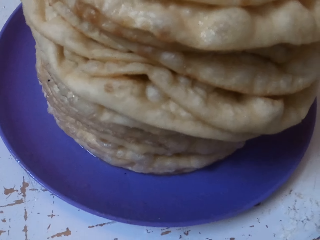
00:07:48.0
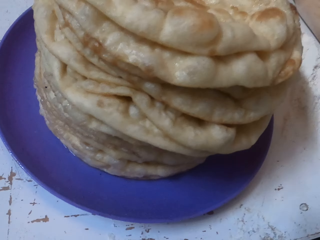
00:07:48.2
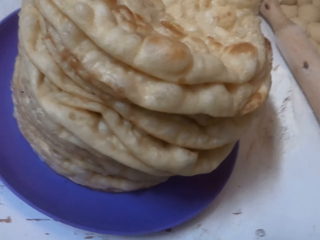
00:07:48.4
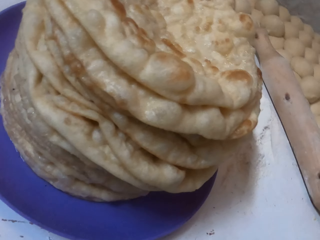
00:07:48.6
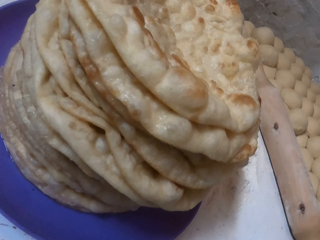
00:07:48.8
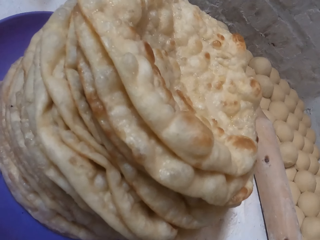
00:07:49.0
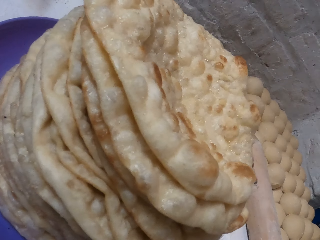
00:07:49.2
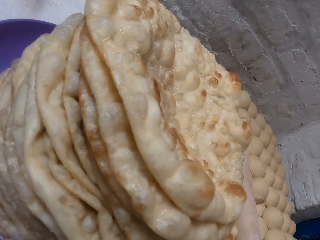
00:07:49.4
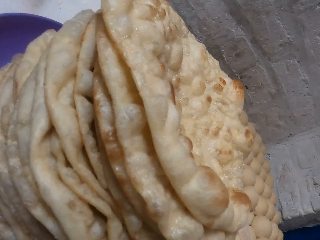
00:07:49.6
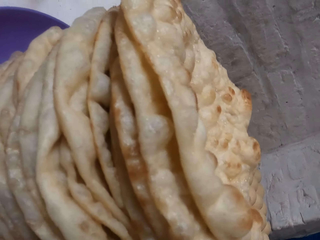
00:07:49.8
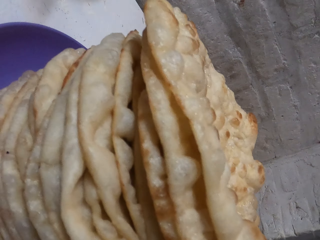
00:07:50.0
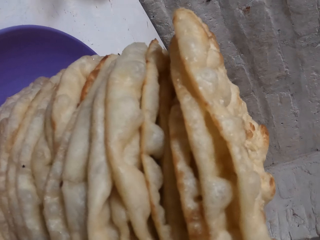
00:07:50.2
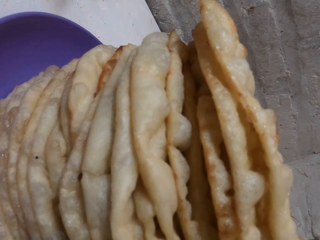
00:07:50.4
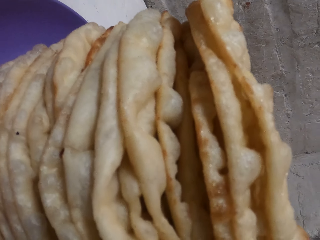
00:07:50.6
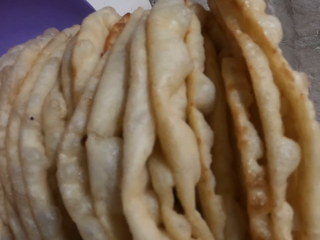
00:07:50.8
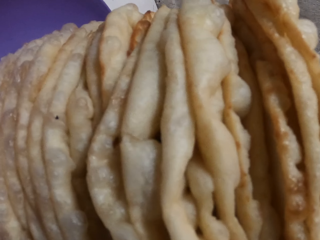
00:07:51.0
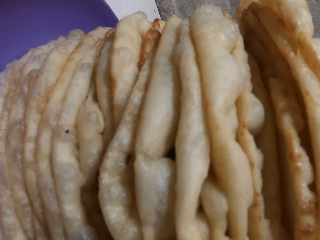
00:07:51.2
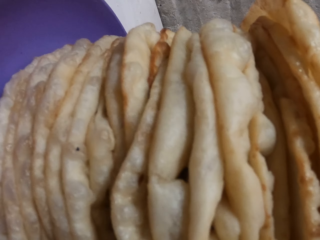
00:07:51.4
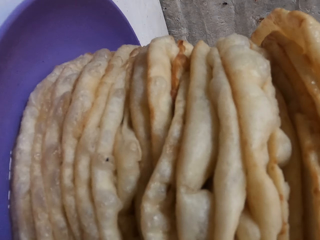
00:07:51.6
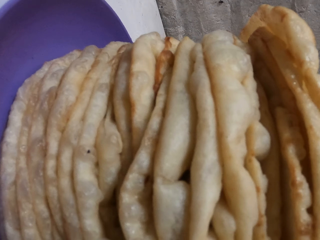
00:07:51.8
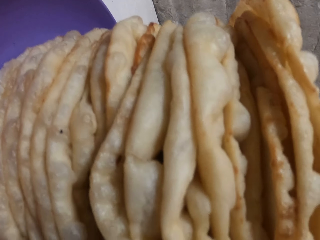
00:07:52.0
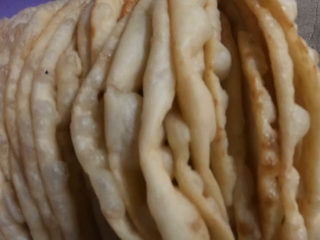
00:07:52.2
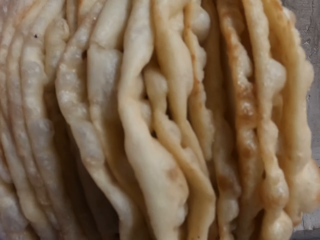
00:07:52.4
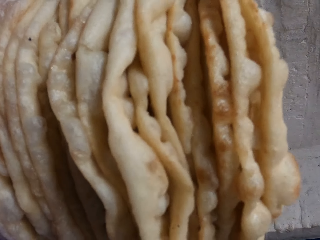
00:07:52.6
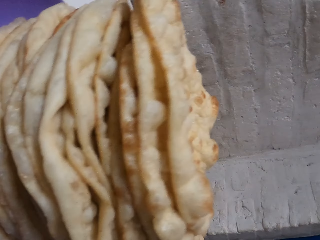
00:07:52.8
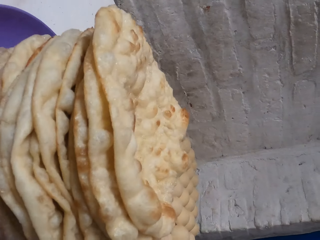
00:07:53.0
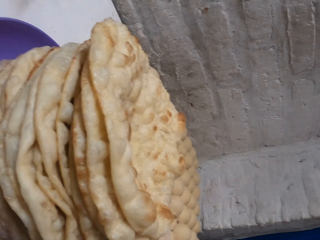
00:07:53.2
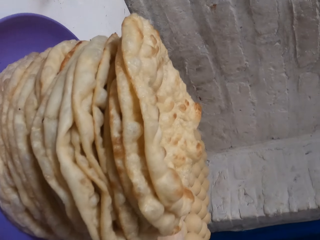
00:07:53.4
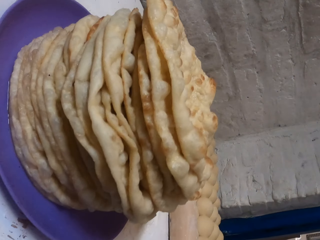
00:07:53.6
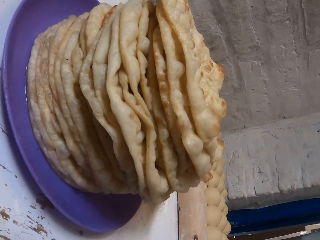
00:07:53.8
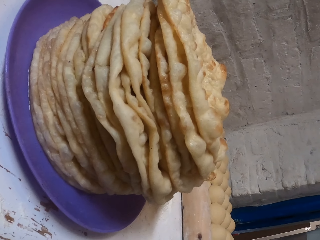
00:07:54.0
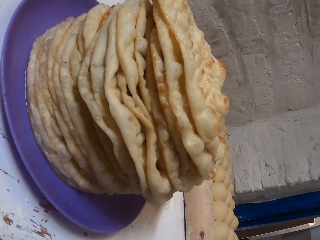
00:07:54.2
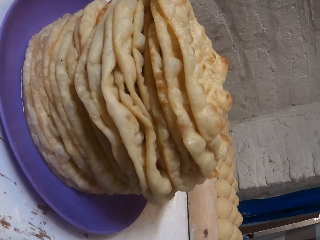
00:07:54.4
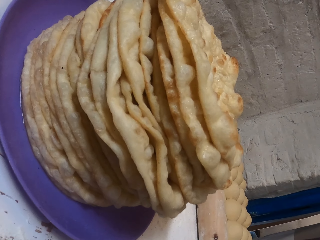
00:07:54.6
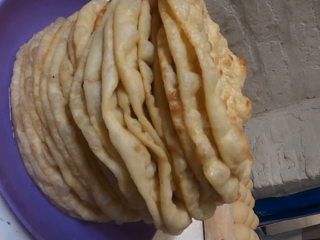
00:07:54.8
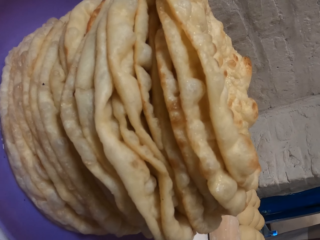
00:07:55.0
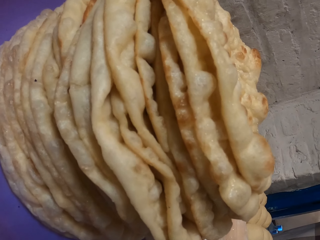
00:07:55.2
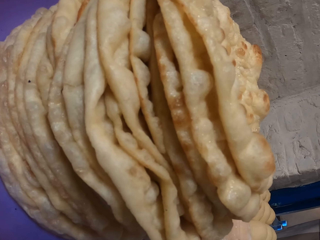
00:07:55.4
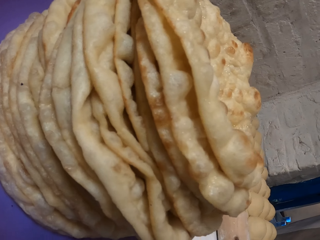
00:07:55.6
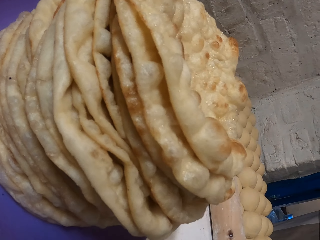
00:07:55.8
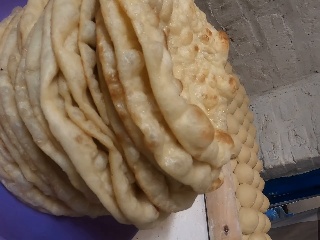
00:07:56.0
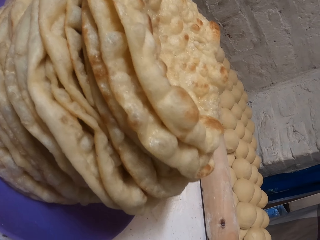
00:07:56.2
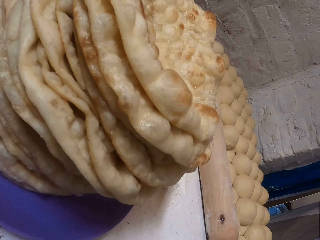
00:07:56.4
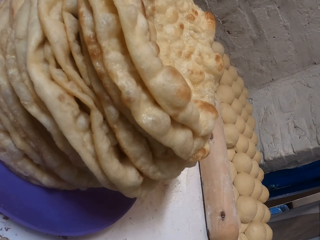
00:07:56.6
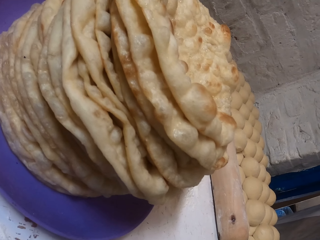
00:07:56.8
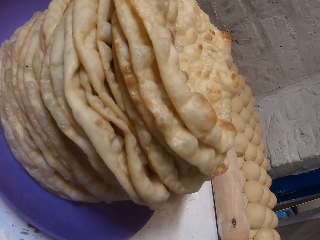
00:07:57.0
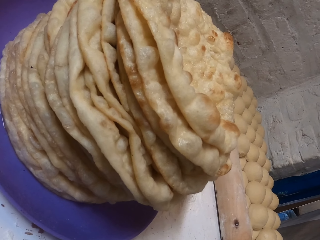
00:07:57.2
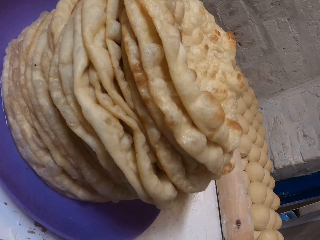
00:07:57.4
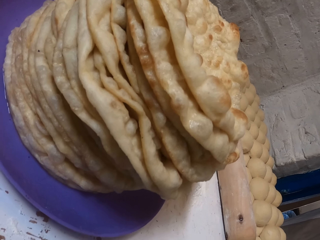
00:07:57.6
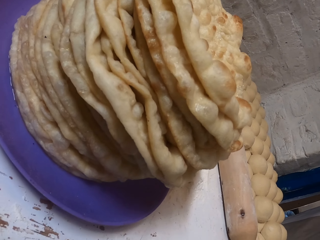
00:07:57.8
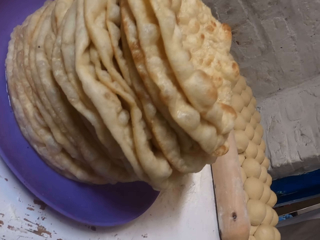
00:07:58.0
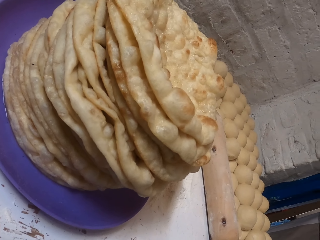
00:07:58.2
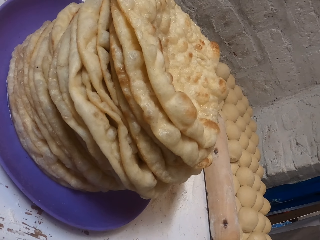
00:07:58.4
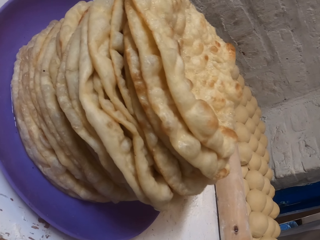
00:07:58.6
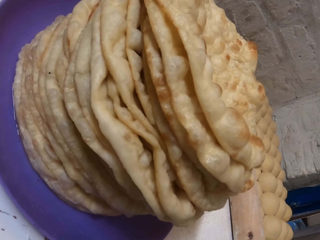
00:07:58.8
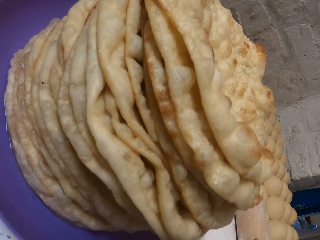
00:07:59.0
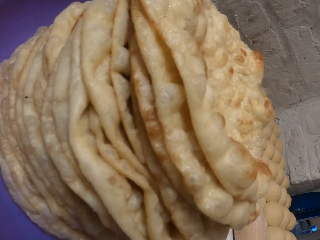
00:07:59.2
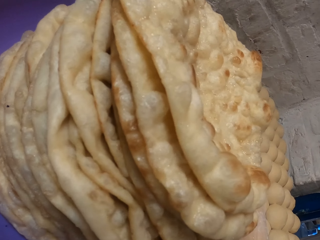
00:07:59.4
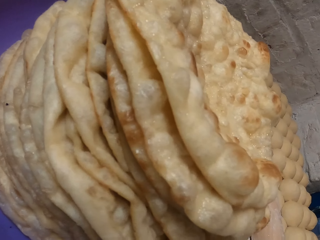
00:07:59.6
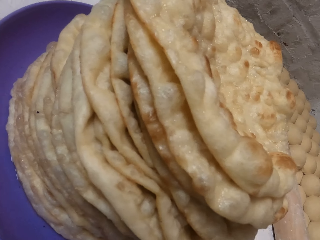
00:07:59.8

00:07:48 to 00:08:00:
The camera wearer looks at the flat bread.

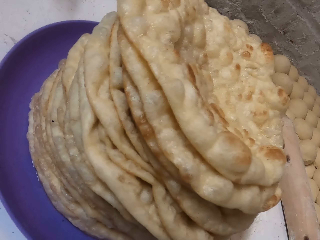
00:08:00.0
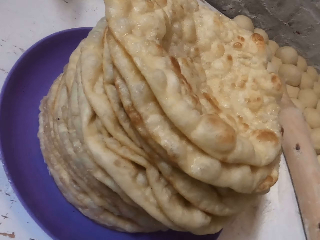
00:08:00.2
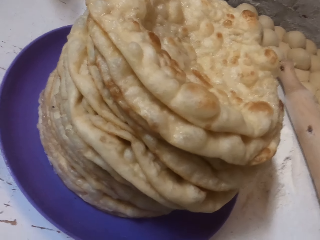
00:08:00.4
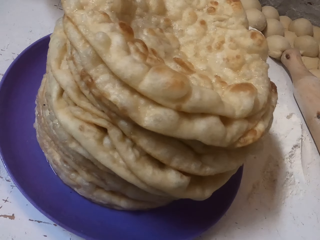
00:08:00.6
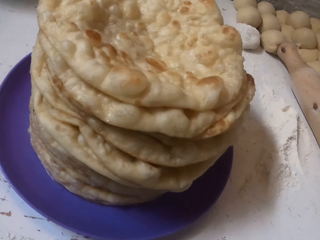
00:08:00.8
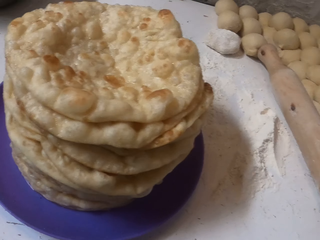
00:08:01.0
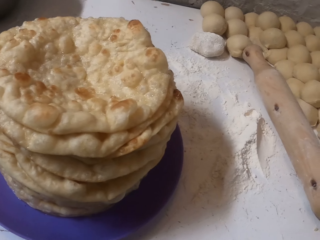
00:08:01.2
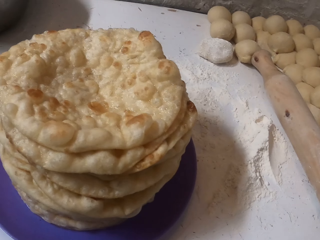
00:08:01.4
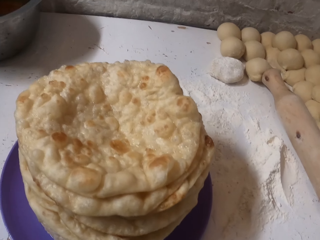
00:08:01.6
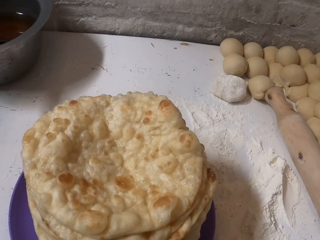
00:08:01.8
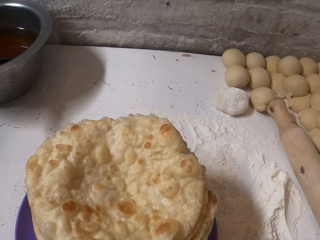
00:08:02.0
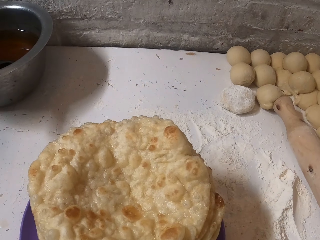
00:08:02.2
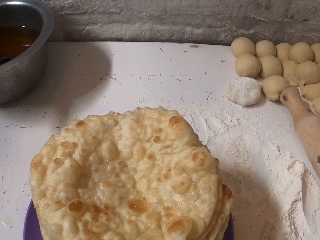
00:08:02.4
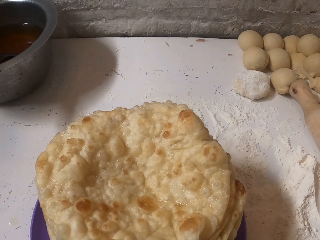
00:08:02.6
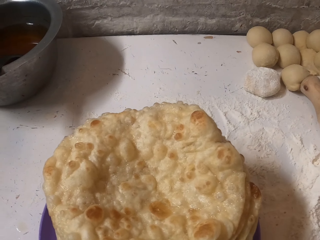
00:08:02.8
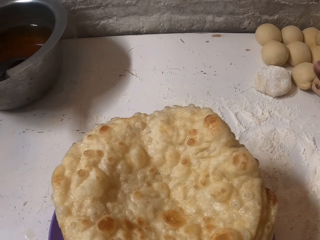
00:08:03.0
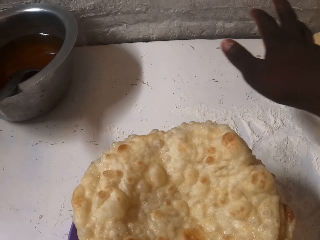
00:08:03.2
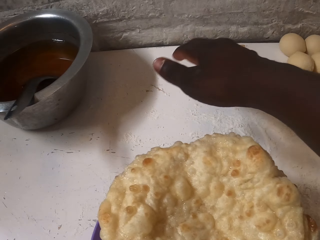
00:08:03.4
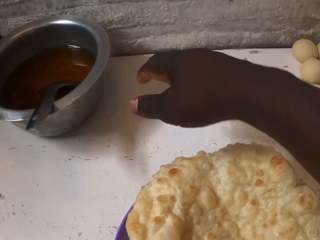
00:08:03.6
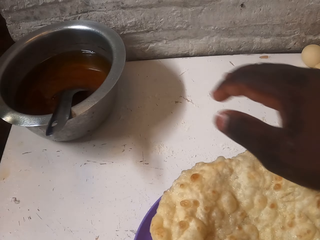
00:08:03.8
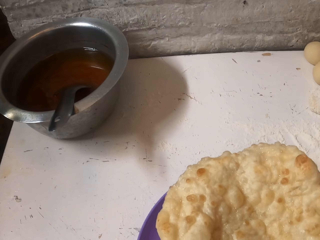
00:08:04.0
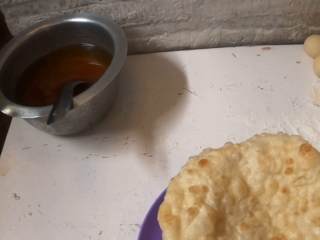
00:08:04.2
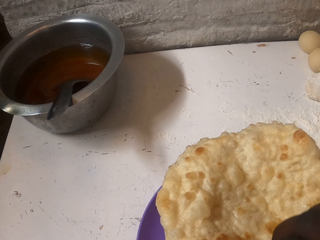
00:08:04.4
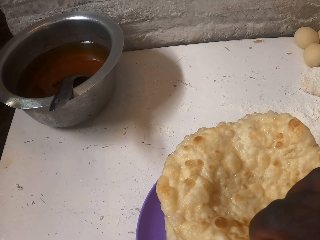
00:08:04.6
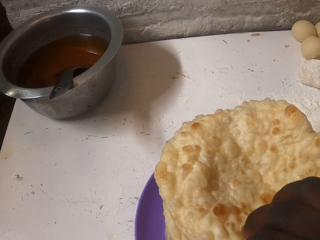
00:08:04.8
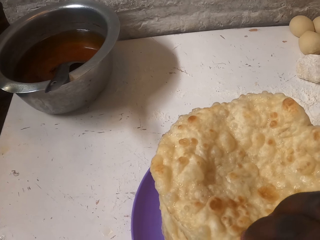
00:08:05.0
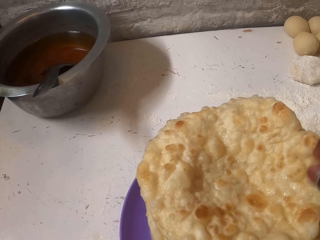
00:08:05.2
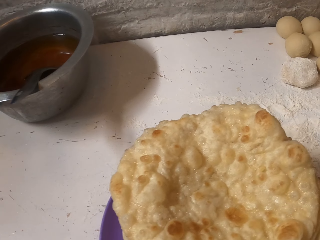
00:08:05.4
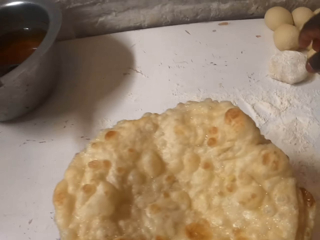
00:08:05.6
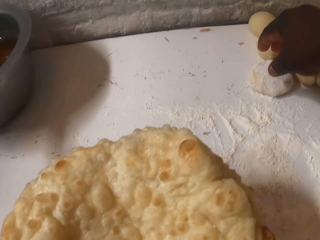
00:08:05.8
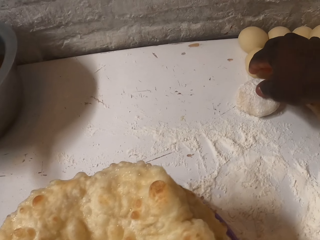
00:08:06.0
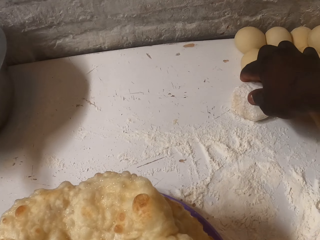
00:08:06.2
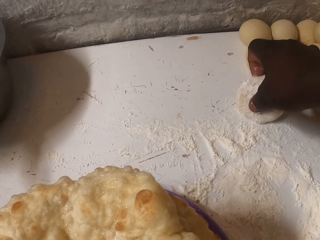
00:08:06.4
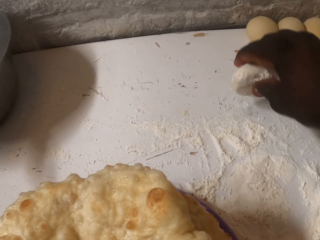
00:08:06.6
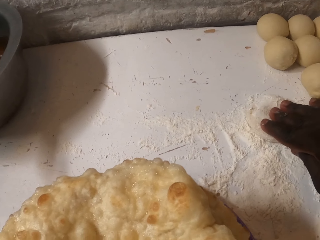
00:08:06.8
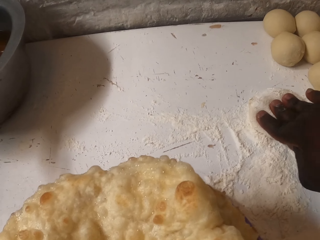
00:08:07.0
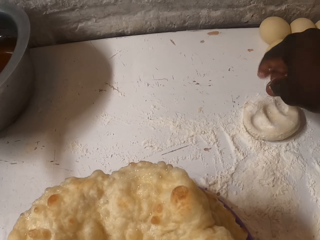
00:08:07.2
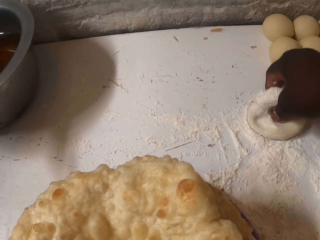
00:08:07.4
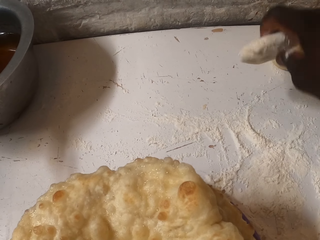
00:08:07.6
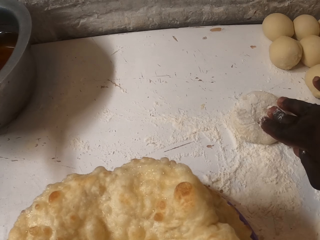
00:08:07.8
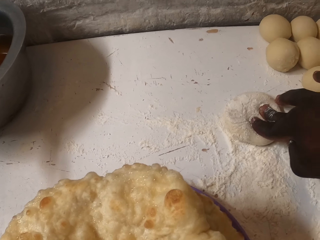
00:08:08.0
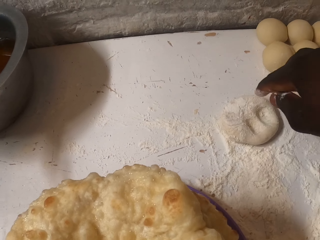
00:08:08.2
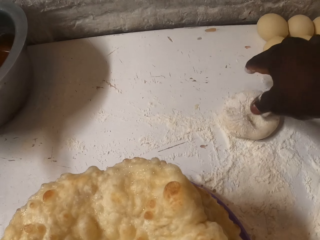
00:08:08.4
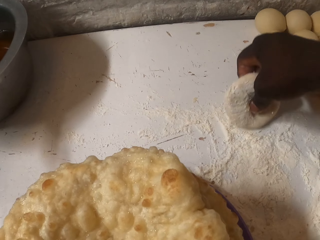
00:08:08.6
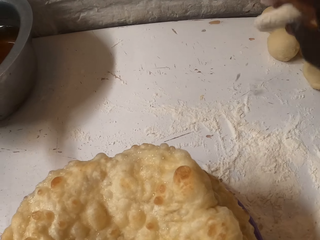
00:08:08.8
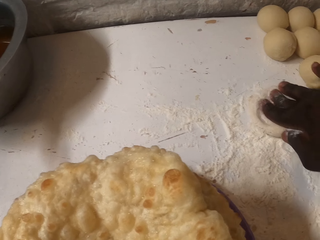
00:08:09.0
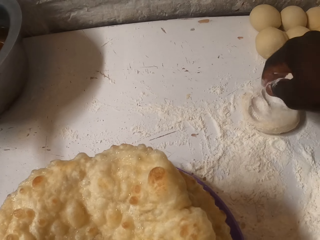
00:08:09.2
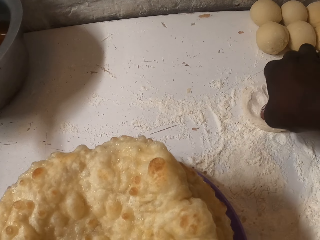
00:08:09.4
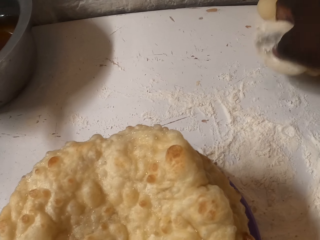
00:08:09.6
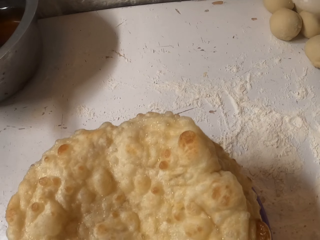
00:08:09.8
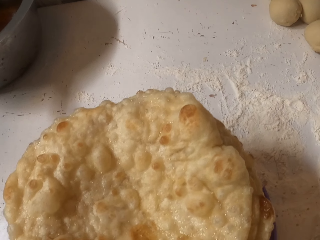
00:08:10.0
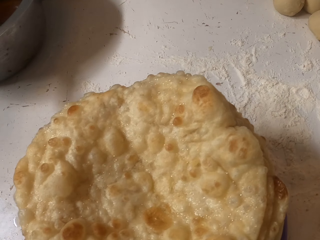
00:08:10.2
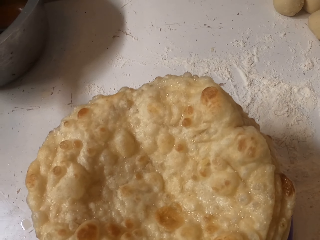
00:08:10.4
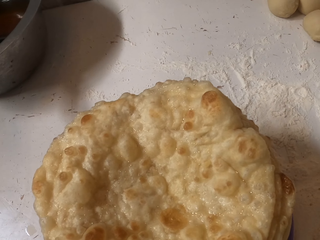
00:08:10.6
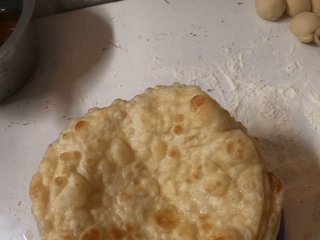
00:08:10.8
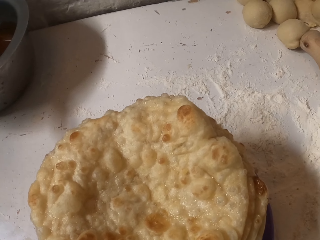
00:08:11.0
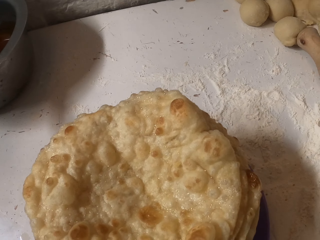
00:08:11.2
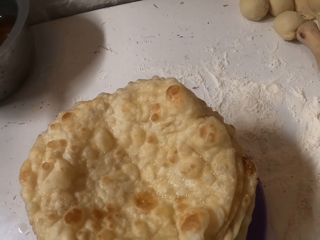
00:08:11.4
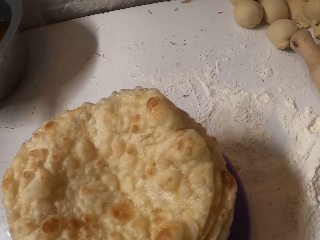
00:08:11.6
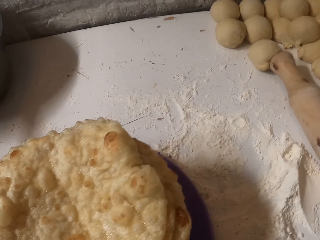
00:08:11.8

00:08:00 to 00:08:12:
The camera wearer stretches his hand. He looks around. He touches the flatbread. He picks up a dough on the table. He puts the dough to the flour on the table. He turns the dough. He puts the dough in the flour. He turns the dough. He puts the dough in the flour. He picks up the dough. He looks around.
